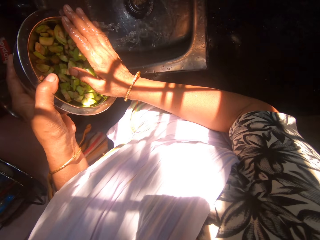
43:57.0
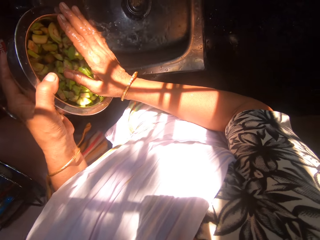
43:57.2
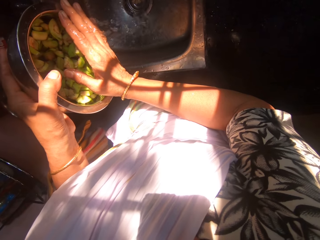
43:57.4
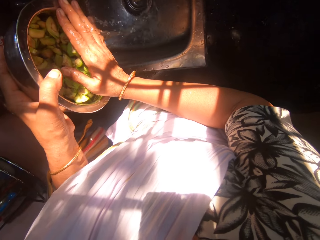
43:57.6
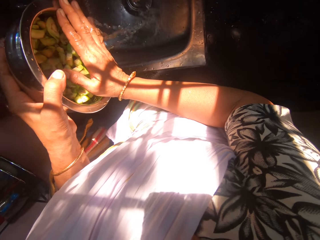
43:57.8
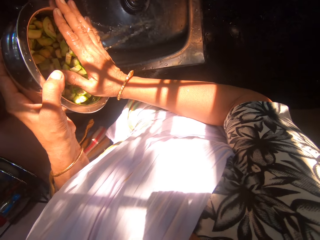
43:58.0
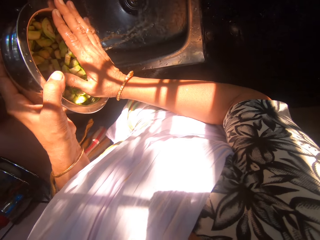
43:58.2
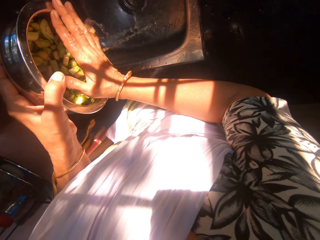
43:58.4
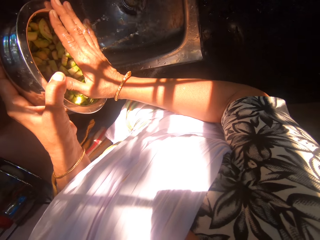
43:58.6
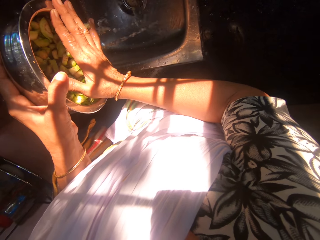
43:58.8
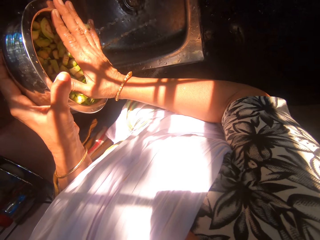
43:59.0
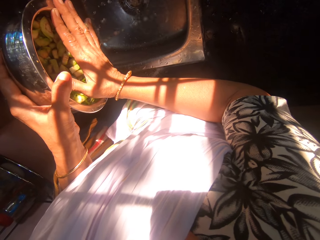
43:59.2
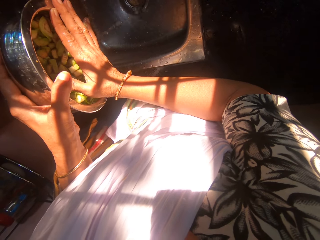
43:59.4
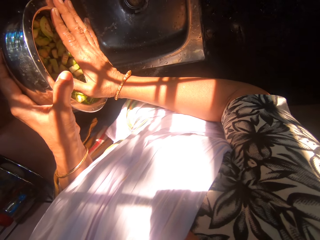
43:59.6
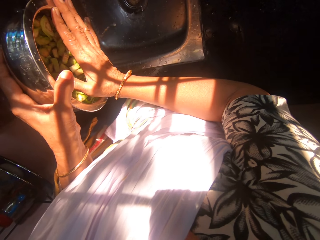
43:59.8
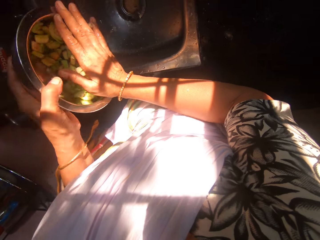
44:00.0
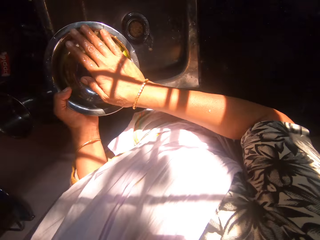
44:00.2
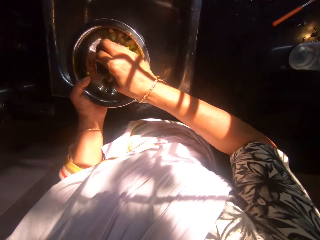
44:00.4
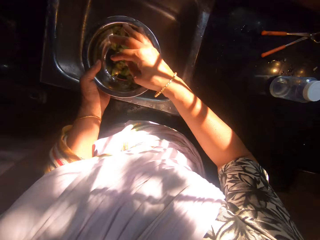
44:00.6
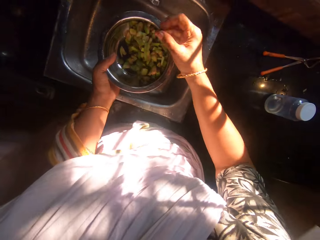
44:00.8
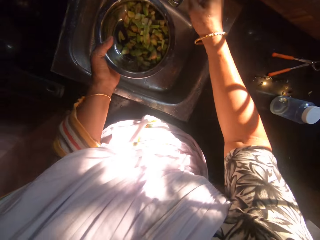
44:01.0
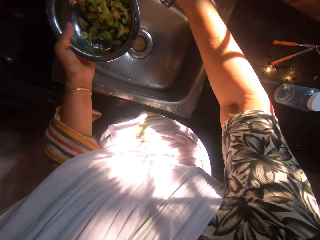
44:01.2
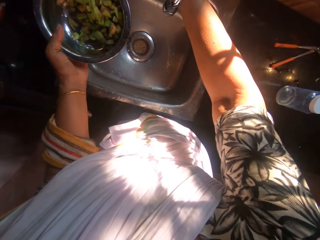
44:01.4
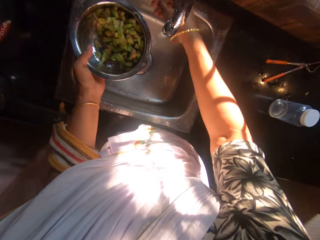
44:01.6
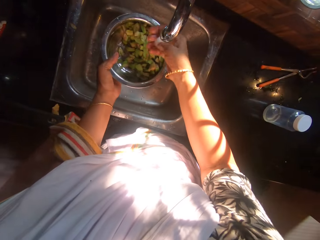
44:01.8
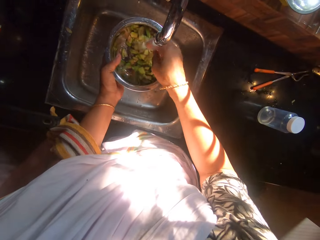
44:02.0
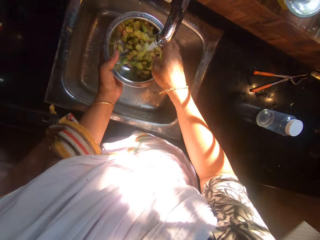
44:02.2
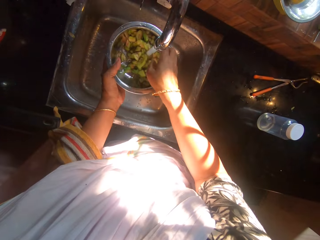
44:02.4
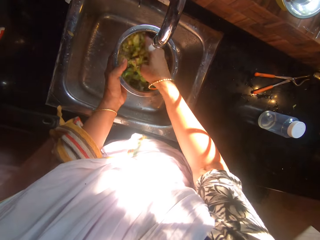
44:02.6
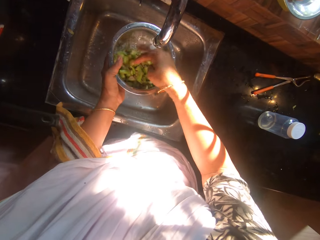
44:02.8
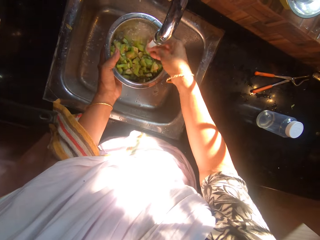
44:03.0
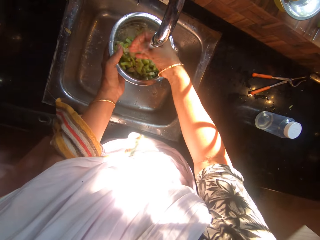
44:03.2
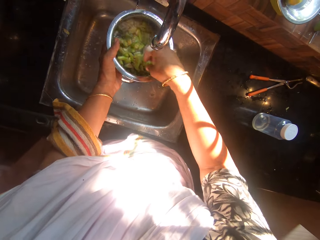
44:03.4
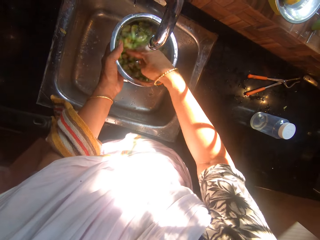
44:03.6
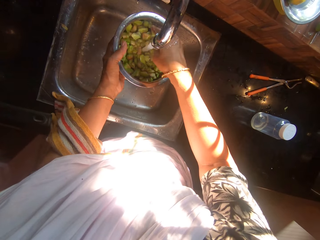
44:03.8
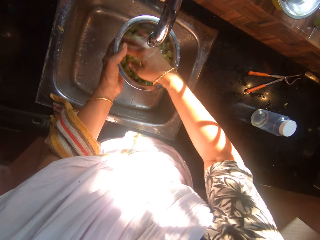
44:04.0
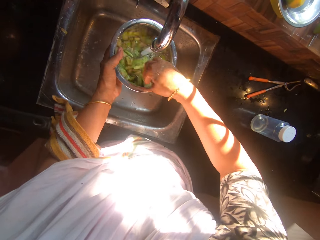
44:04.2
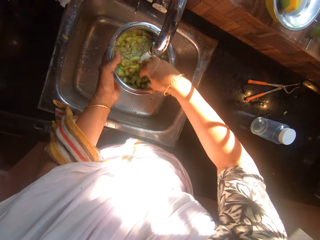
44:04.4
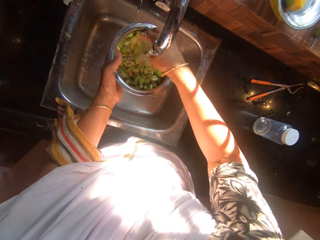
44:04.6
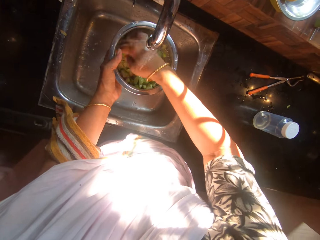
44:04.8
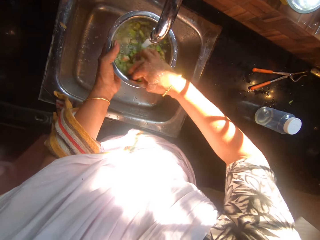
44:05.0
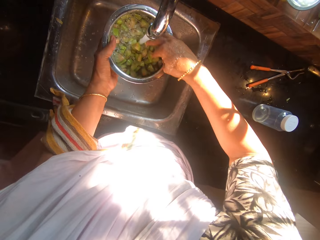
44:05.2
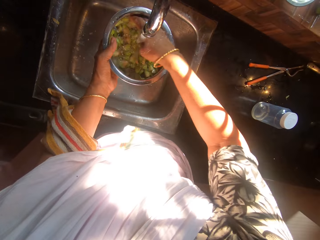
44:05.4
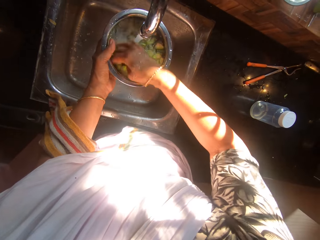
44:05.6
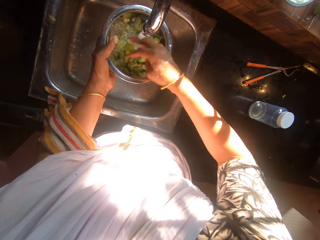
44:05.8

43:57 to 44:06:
The camera wearer carries the pot of chopped pear with her left hand. She opens the kitchen tap with her right hand. She places the pot of chopped pear under the tap with her left hand. She rinses the chopped pear in the pot under the kitchen tap with her right hand.

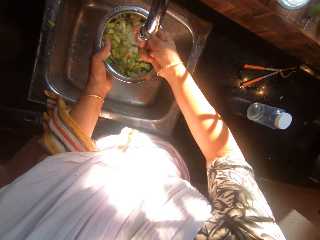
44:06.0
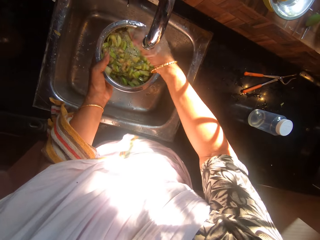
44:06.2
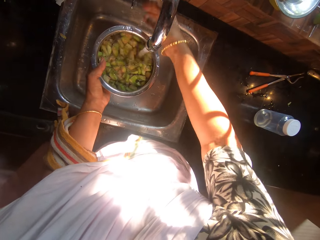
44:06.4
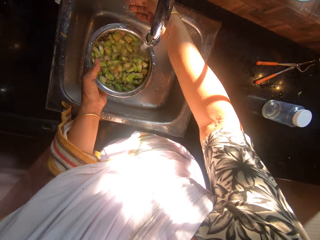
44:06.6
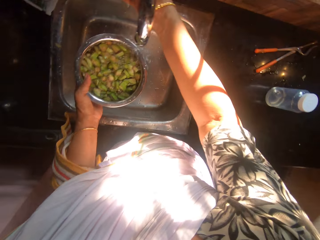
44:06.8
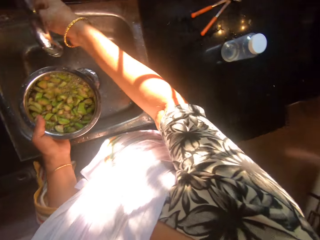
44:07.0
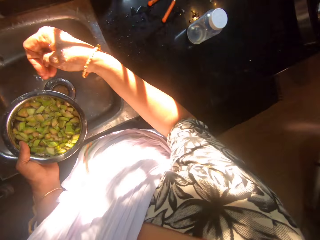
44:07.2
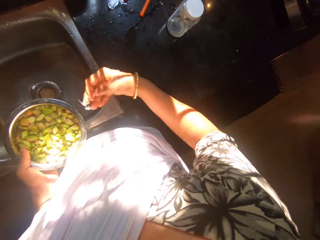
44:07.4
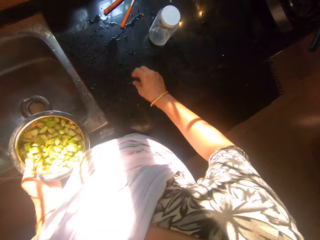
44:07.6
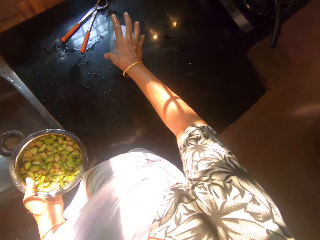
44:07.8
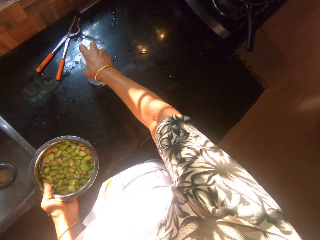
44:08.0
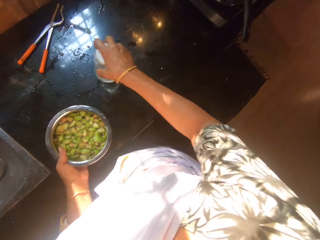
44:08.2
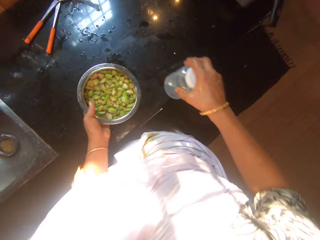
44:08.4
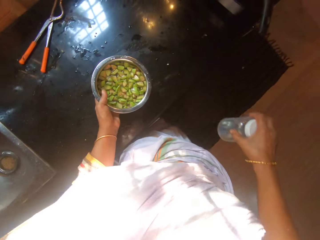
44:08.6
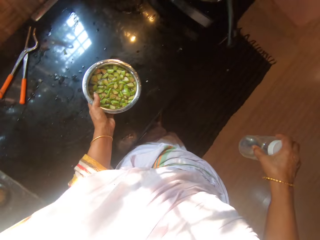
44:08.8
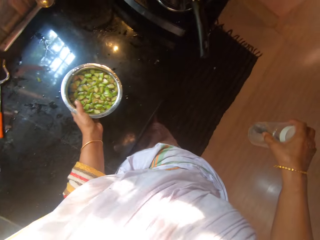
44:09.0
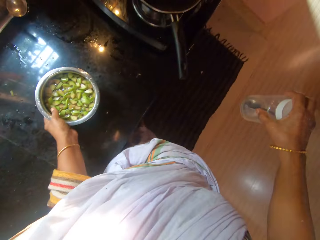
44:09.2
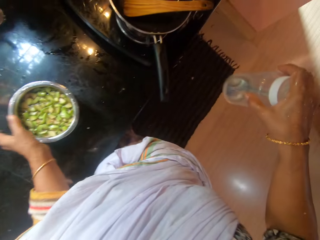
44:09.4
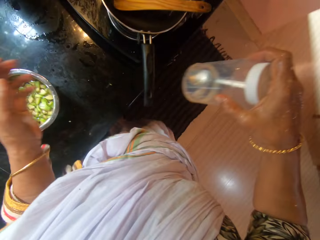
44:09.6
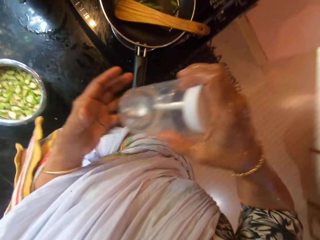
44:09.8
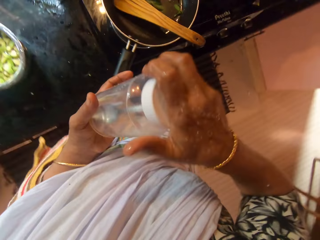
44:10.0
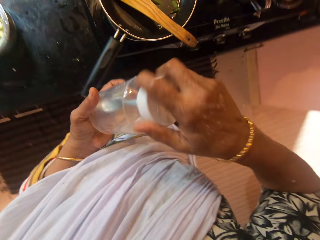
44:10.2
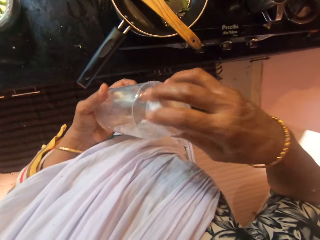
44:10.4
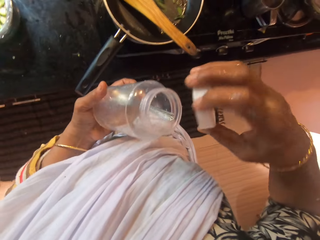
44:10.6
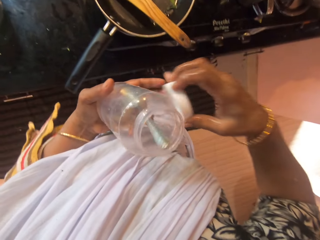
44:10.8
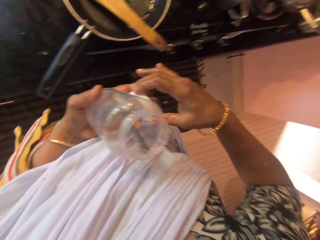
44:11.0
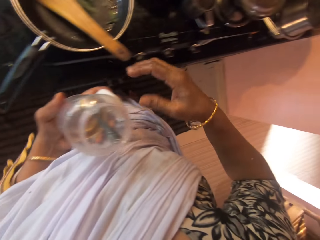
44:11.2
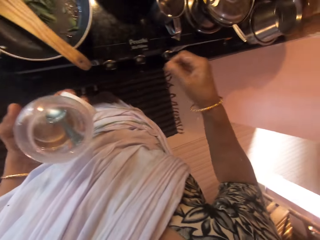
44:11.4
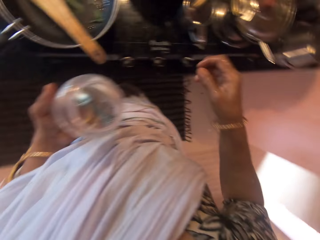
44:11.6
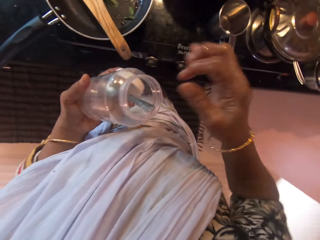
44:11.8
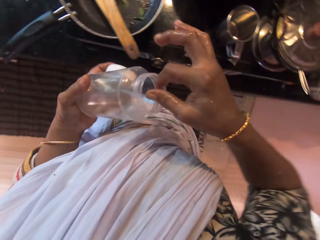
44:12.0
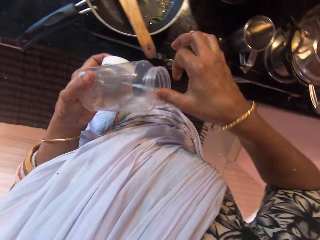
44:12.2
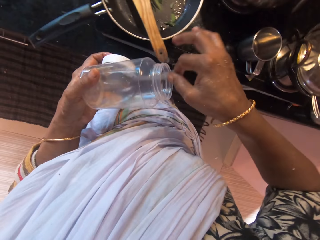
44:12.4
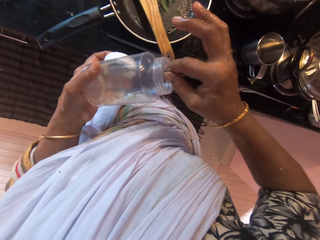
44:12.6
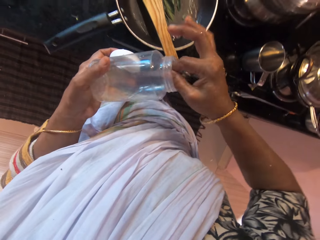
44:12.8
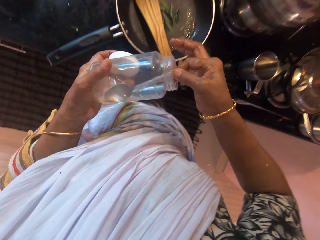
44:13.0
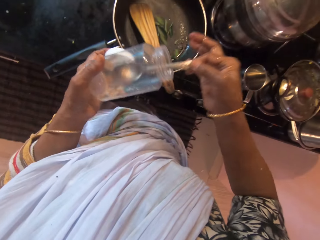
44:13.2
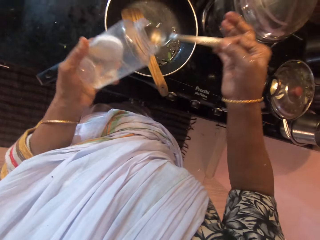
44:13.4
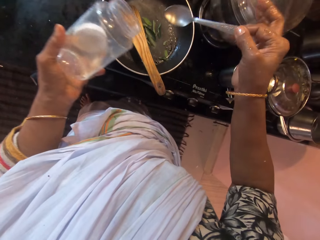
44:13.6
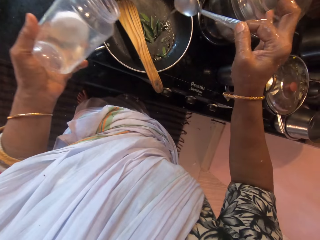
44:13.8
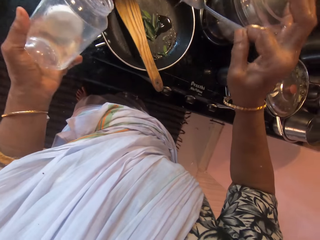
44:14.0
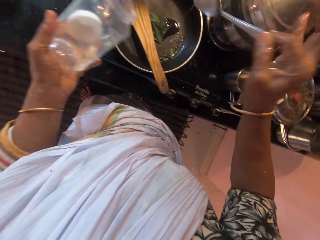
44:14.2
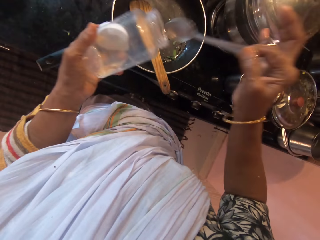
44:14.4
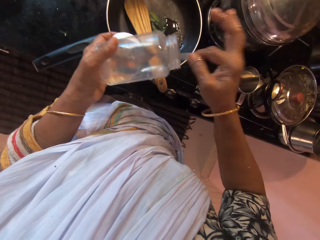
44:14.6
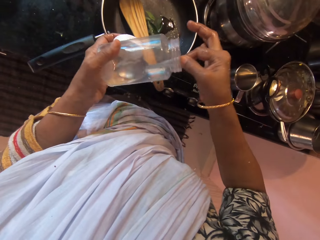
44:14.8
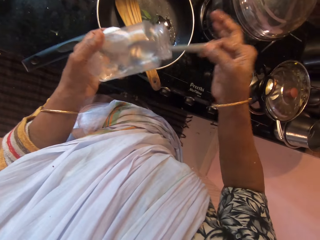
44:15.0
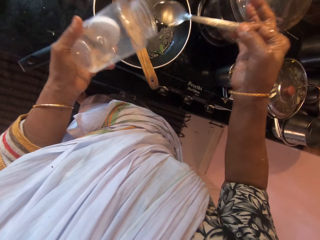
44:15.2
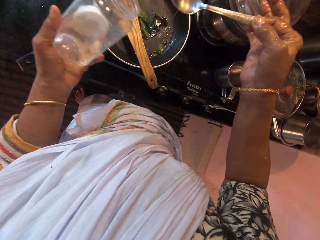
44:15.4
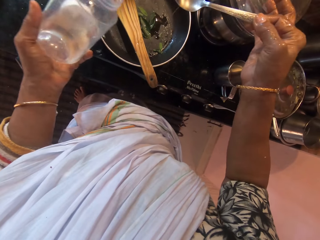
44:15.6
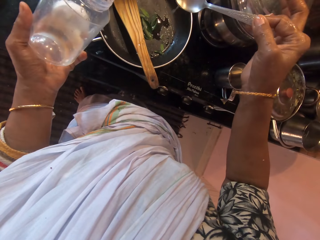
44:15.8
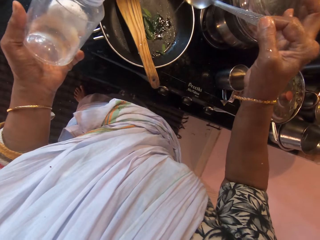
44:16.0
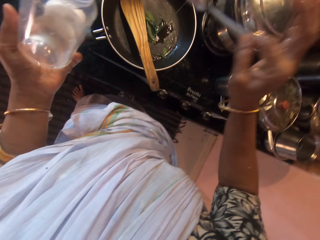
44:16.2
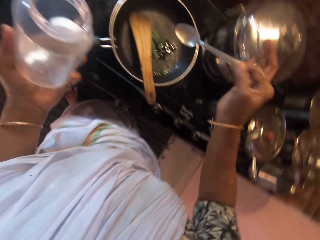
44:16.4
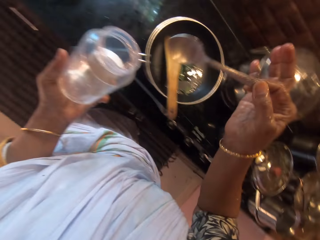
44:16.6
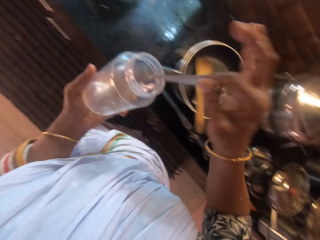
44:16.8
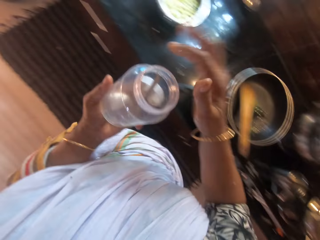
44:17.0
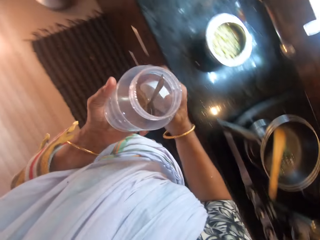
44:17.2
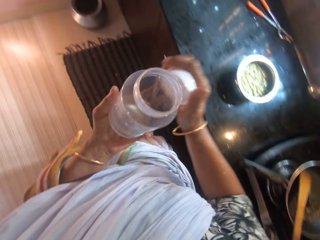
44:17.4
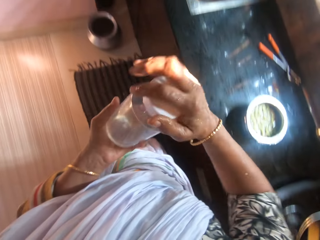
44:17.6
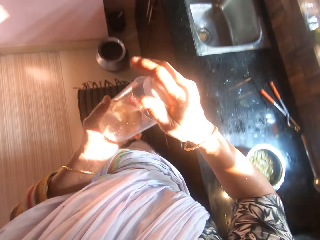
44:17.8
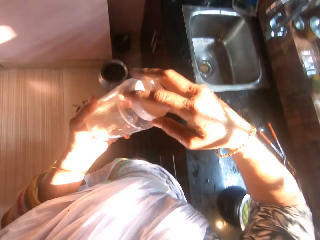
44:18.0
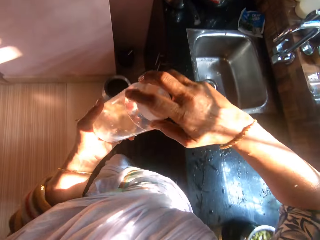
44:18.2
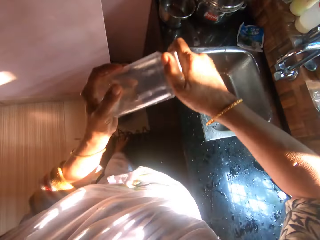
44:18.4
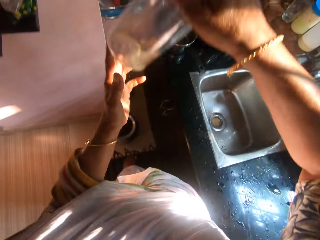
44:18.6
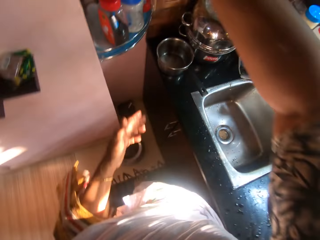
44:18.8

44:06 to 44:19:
The camera wearer closes the kitchen tap with her right hand. She picks a bottle of oil from the slab with her right hand. She drops the pot of chopped pear in her left hand on the slab. She holds the bottle of oil with her hands. She opens the lid on the bottle of oil with her right hand. She passes the lid from her right hand to her left hand. She holds a tablespoon in the bottle of oil with her right hand. She scoops oil from the bottle with the spoon in her right hand. She pours the oil in the frying pan on the cooker with the spoon in her right hand. She scoops oil from the bottle with the spoon in her right hand. She pours the oil in the frying pan on the cooker with the spoon in her right hand. She drops the spoon in her right hand into the bottle of oil in her left hand. She passes the lid from her left hand to her right hand. She covers the bottle of oil in her left hand with the lid in her right hand.
